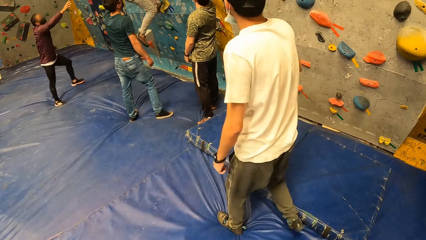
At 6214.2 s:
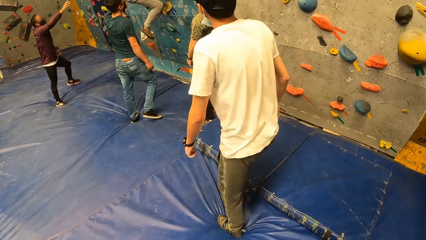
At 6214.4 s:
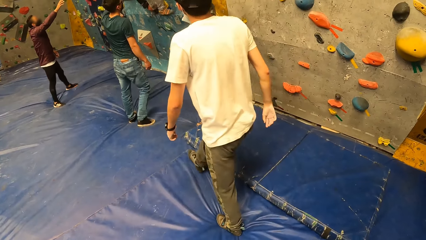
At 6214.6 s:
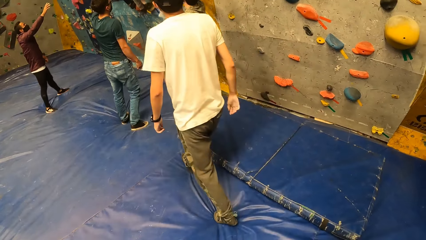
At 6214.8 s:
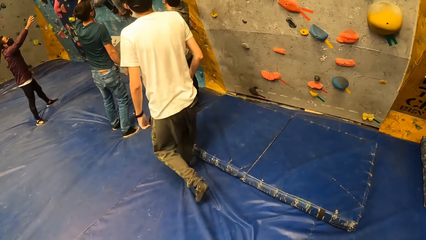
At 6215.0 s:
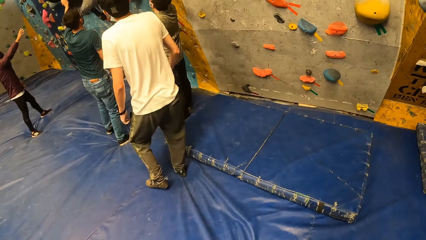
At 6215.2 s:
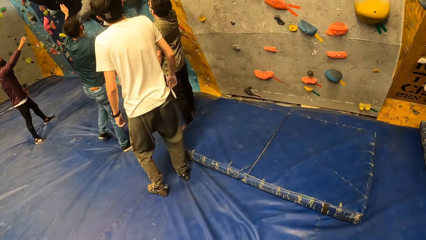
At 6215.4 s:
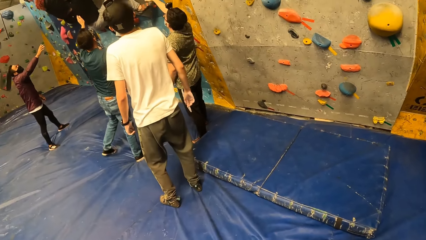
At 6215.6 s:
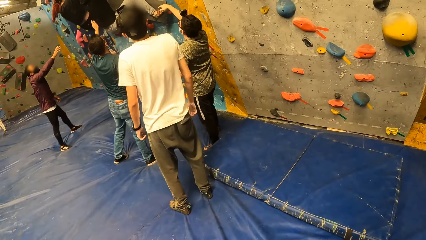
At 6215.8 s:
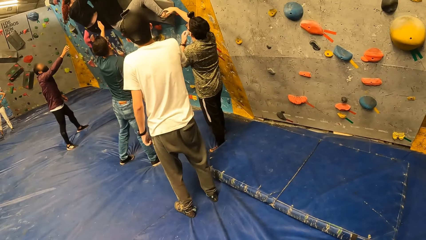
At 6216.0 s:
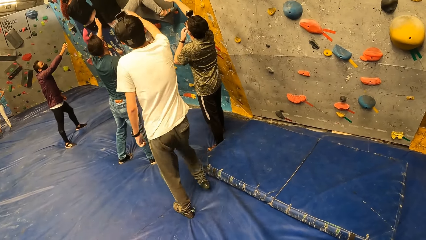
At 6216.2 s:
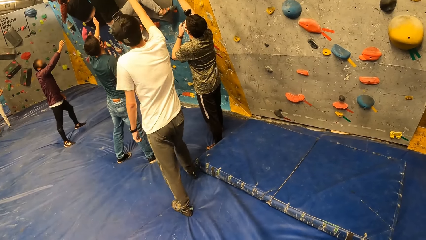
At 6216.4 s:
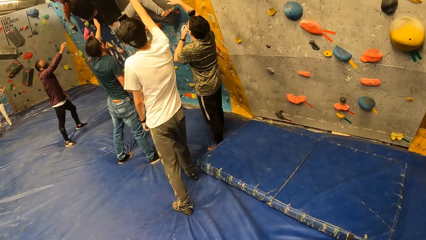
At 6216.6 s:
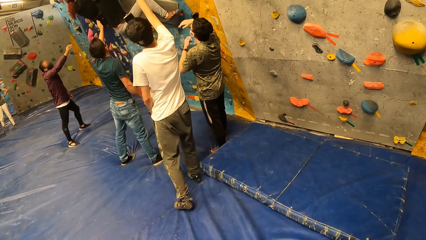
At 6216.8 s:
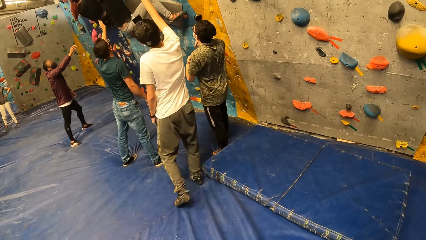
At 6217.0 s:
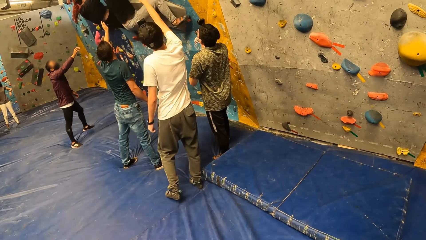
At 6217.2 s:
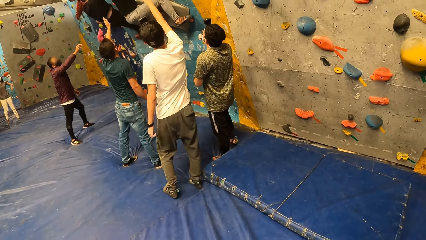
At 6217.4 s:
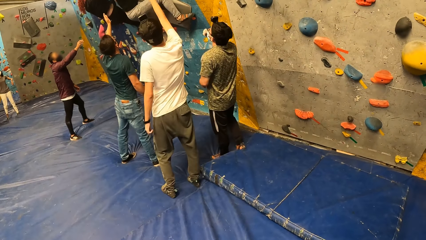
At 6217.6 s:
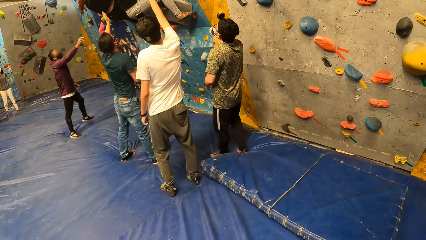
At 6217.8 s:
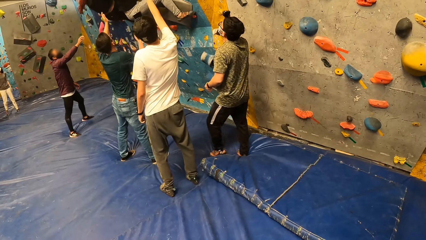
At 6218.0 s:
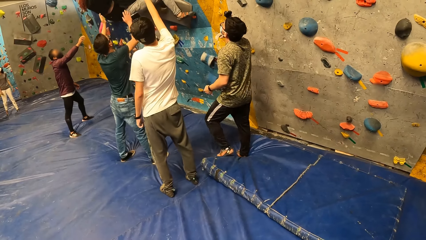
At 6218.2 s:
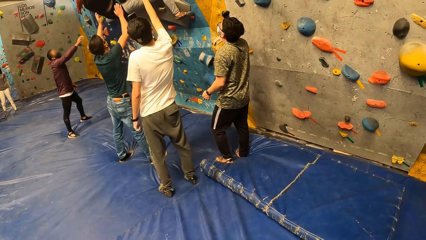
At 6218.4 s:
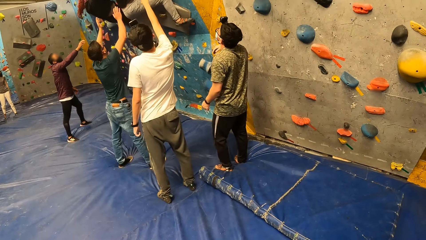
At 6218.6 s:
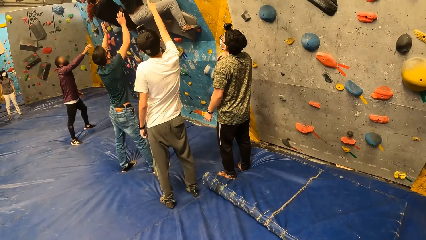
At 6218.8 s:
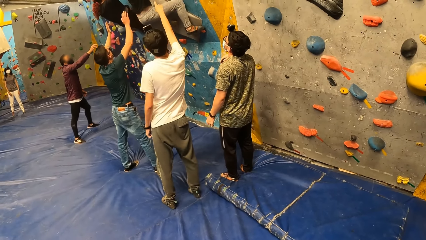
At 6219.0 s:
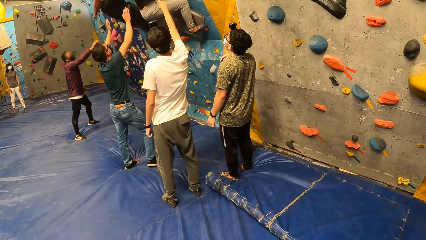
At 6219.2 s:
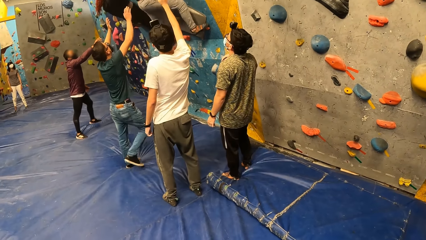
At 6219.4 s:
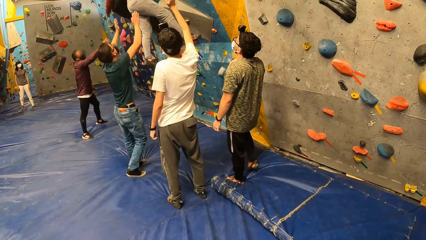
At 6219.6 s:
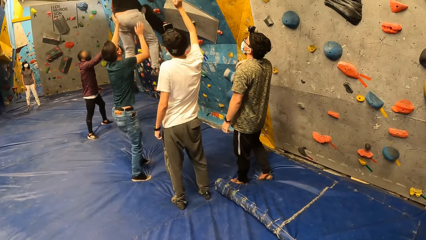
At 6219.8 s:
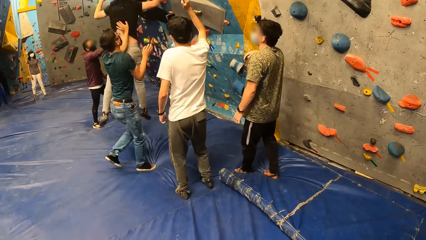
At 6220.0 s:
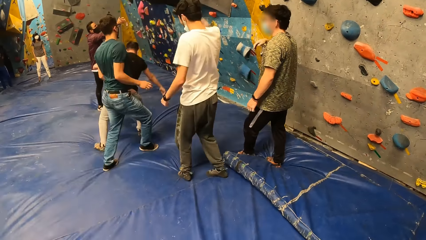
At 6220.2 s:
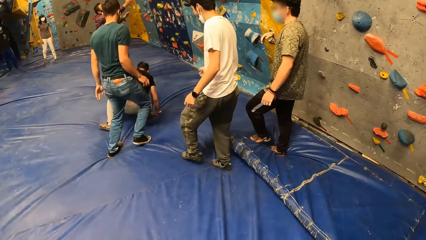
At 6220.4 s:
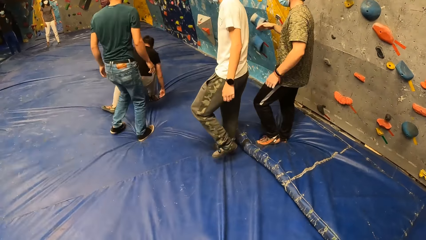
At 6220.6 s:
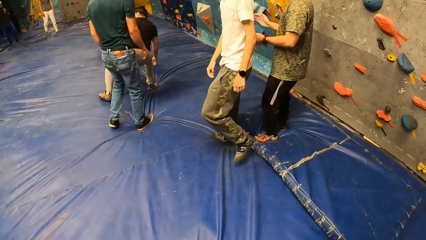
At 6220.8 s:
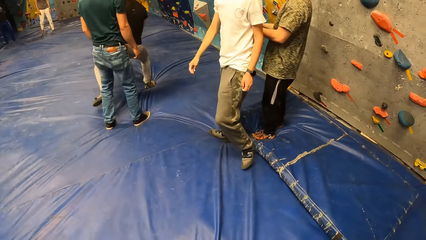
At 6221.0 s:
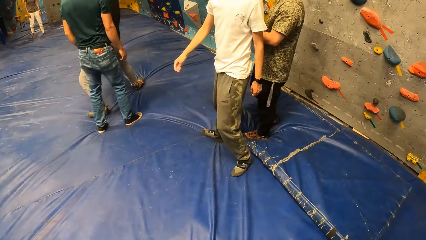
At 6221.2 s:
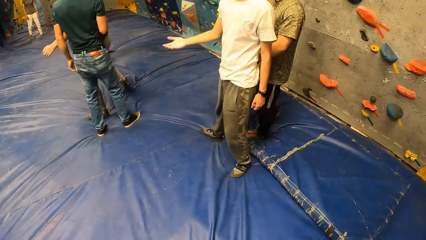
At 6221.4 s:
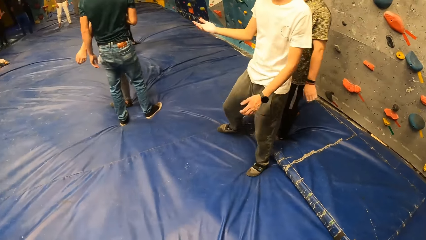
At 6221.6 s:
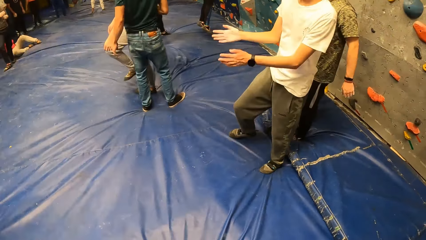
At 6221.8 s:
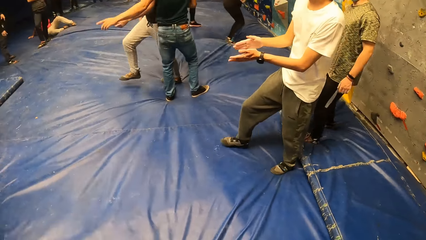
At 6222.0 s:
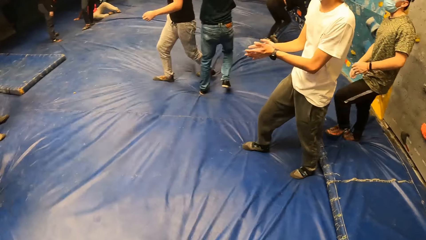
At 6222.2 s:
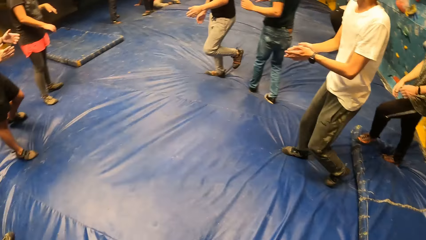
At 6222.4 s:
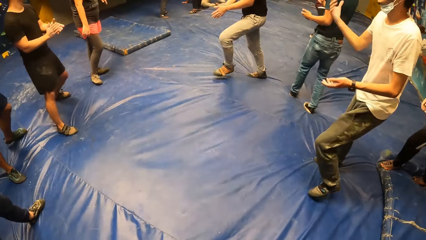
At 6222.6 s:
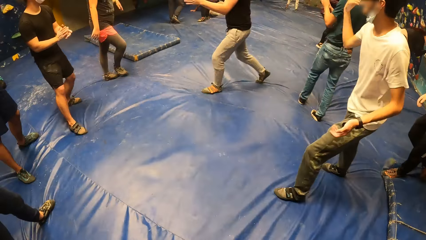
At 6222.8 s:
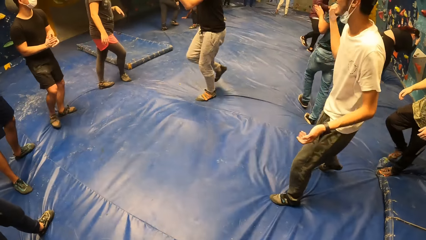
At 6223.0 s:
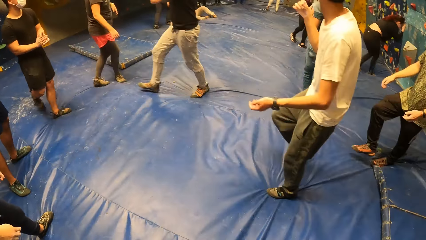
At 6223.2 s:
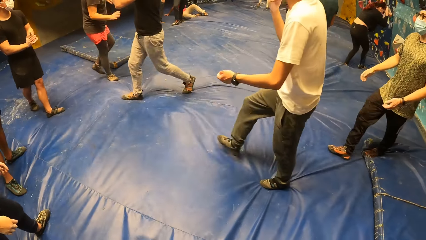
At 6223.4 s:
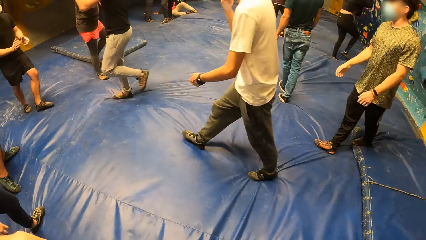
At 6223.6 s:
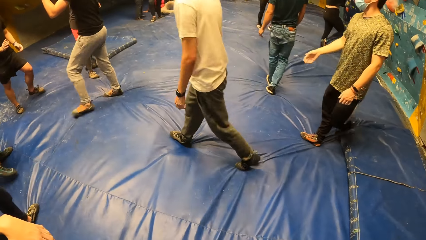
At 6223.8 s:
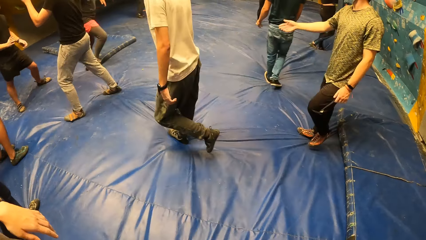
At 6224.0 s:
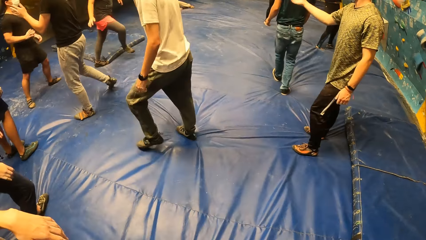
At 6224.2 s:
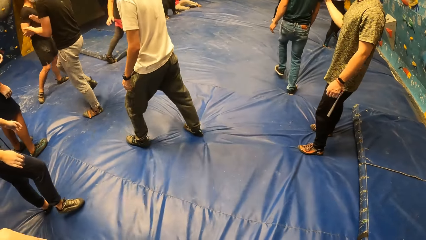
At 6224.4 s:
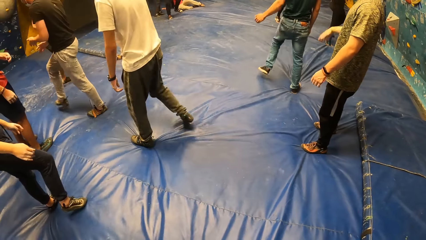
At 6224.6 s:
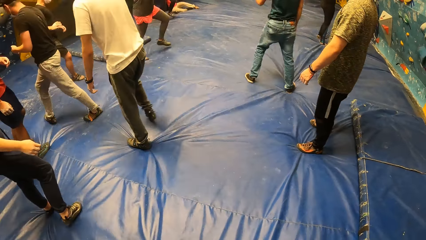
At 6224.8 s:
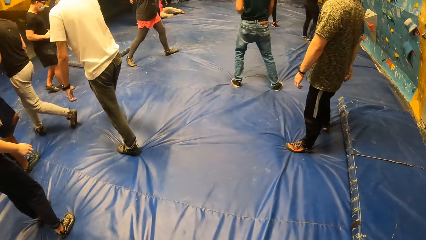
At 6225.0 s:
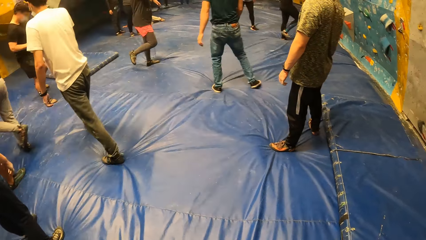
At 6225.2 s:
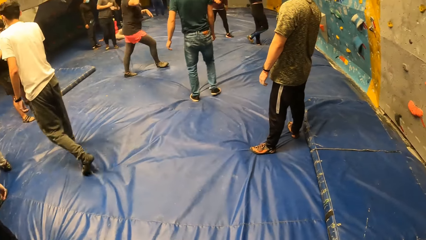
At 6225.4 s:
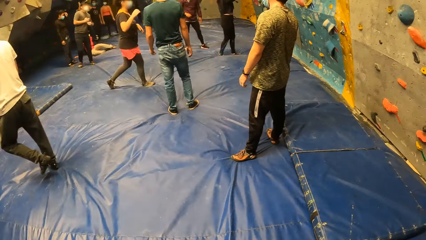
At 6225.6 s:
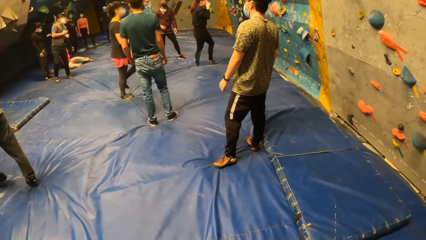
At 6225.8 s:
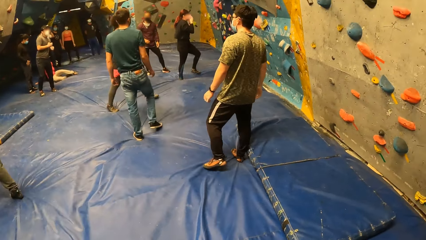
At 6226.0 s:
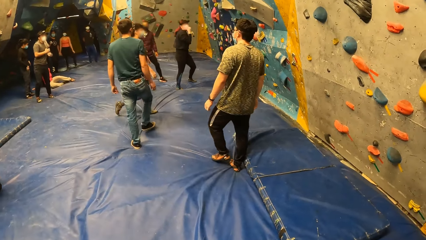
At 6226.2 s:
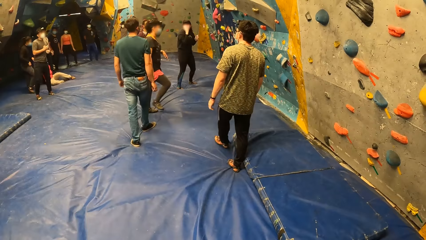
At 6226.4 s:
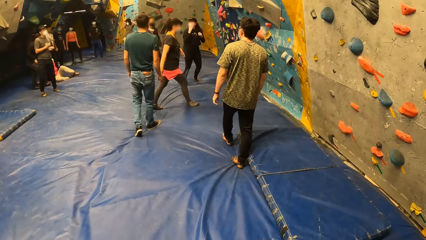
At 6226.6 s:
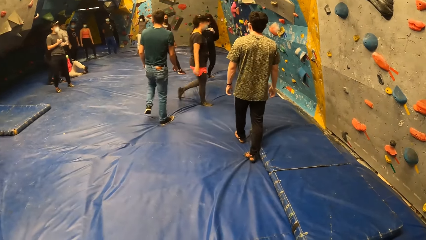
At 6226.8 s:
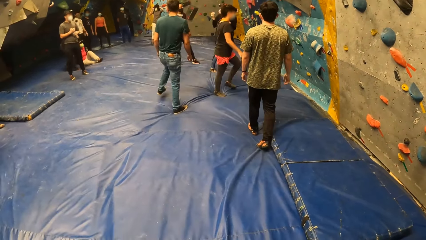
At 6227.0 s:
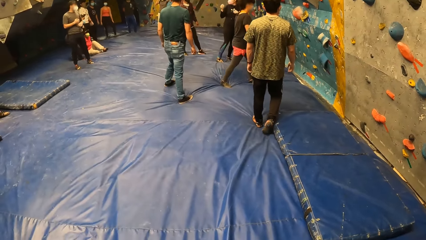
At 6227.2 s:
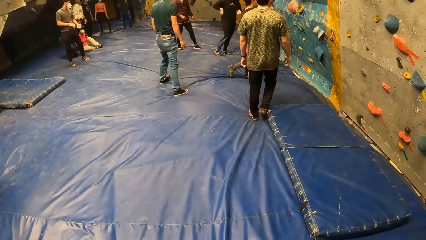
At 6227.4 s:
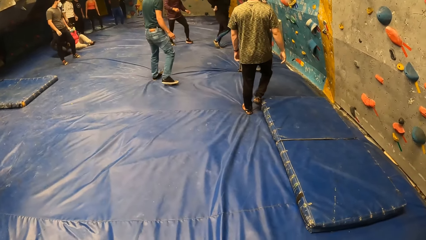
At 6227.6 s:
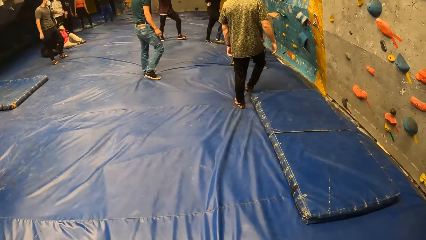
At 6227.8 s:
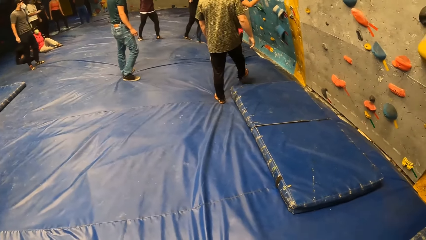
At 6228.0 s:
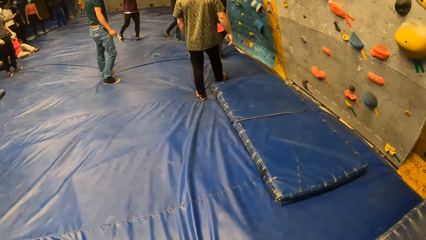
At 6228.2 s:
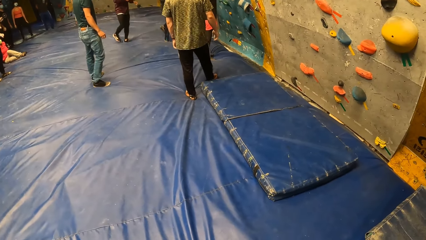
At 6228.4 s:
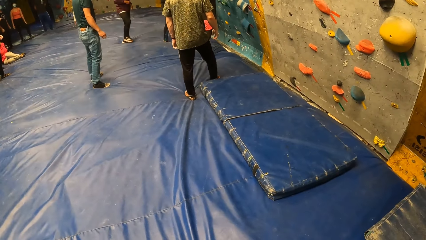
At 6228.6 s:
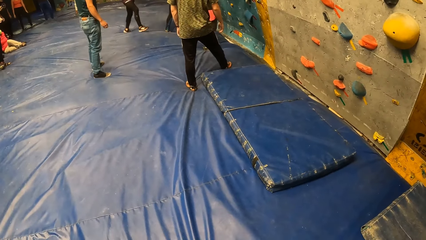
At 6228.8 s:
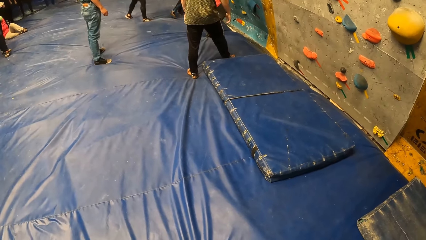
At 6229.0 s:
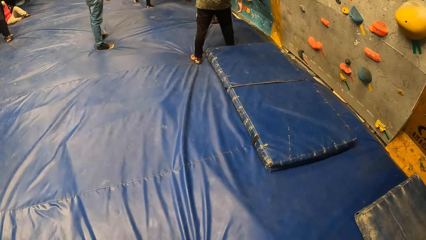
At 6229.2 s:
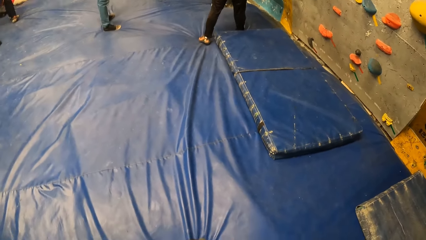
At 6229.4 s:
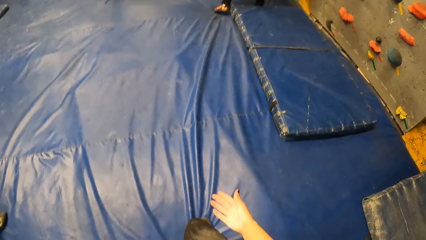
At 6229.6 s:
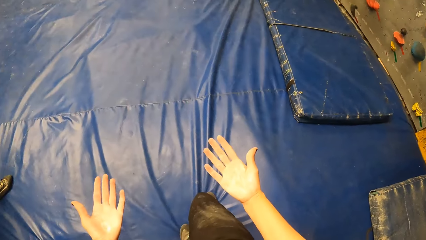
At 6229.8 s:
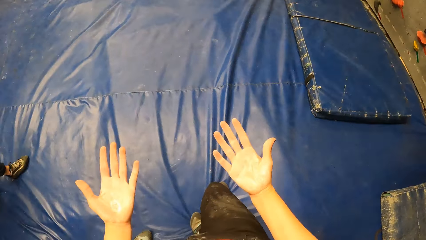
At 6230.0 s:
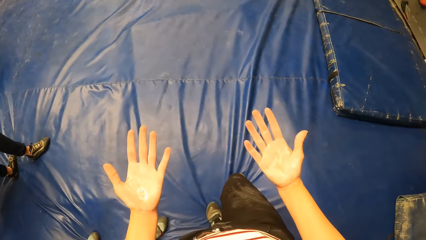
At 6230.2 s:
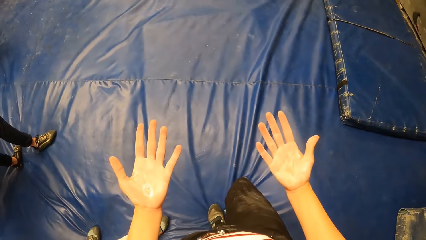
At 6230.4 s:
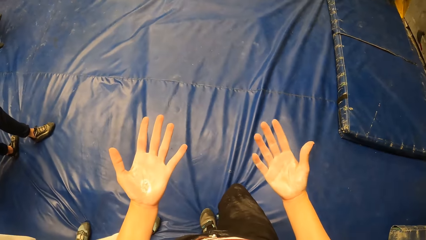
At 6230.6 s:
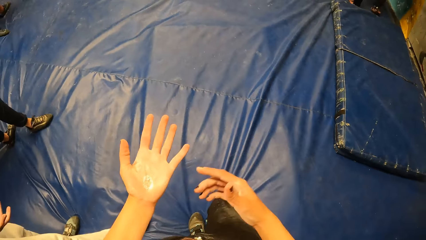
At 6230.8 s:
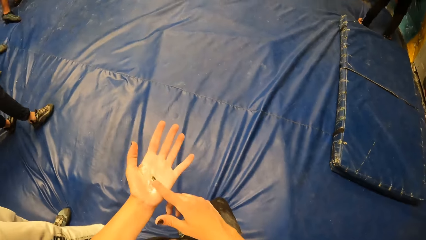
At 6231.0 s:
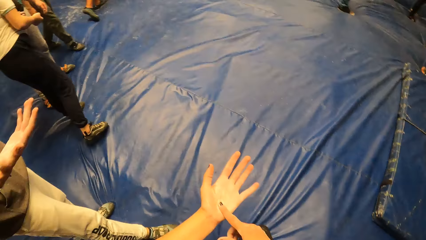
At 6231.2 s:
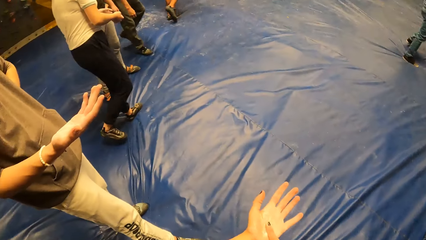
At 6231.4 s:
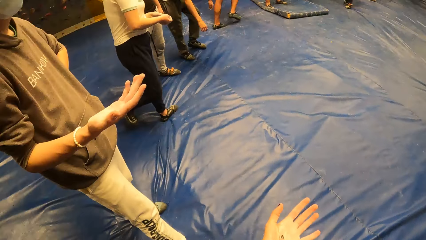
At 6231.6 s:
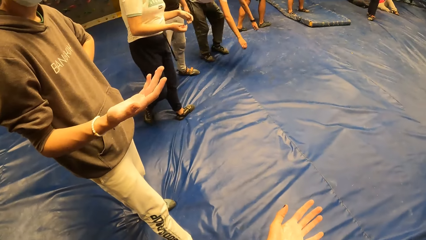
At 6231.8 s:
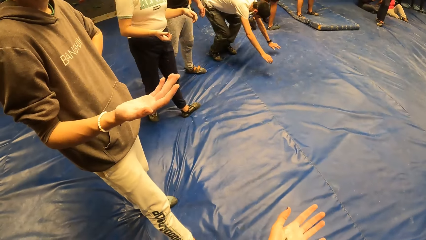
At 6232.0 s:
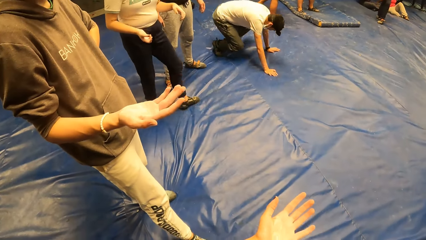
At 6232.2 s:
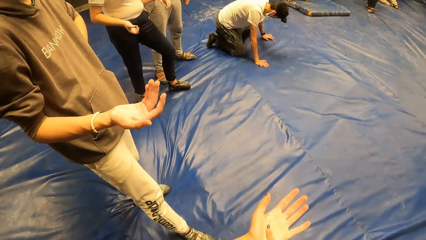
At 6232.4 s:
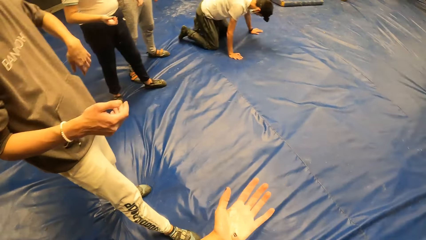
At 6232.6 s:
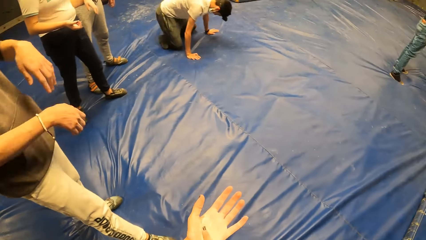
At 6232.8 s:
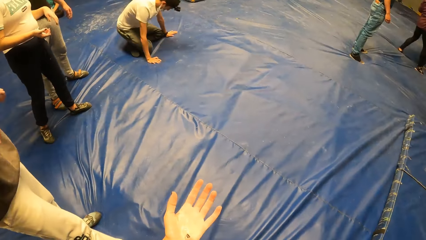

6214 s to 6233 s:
A person walks towards the climbing wall. Another person falls to the ground. A man claps his hands. The camera wearer looks around. The first person gestures. The camera wearer touches the hand. She rubs both her hands. She looks around.
